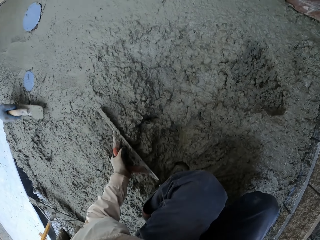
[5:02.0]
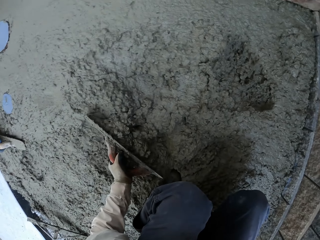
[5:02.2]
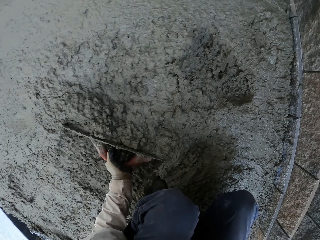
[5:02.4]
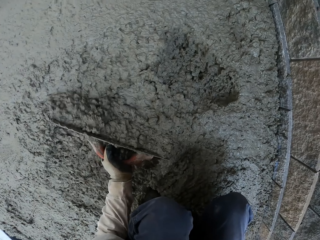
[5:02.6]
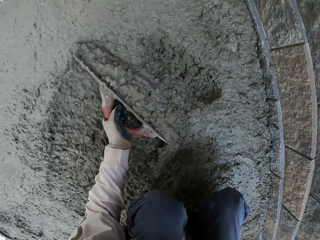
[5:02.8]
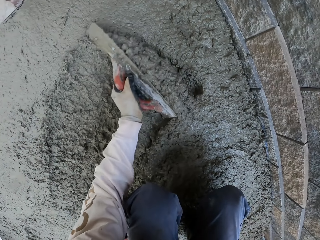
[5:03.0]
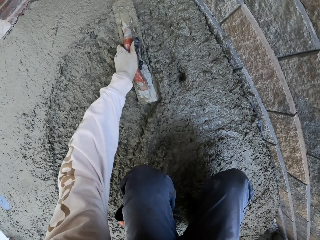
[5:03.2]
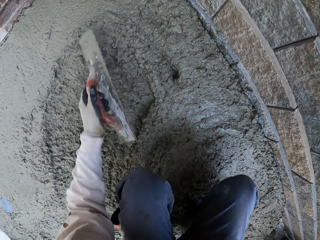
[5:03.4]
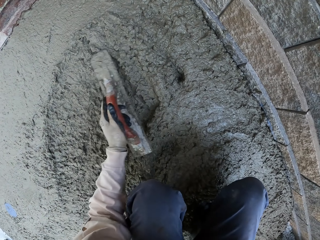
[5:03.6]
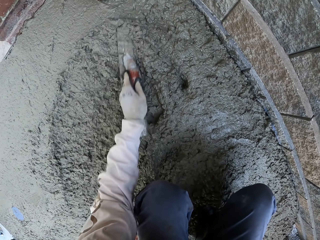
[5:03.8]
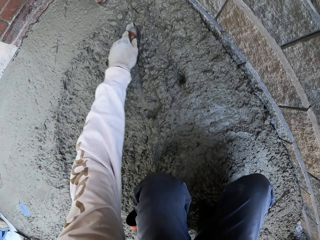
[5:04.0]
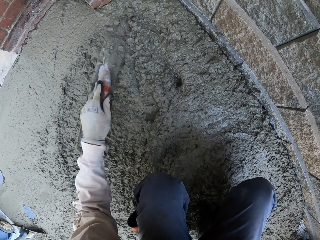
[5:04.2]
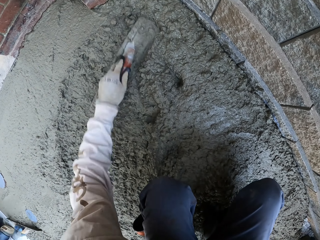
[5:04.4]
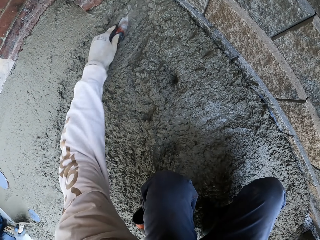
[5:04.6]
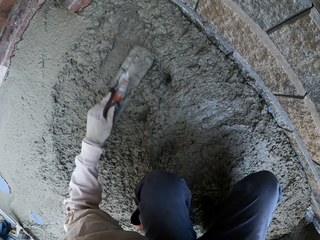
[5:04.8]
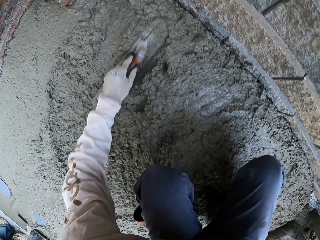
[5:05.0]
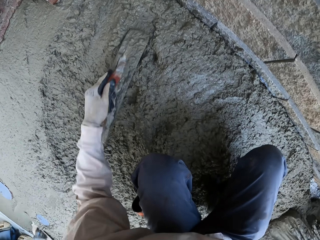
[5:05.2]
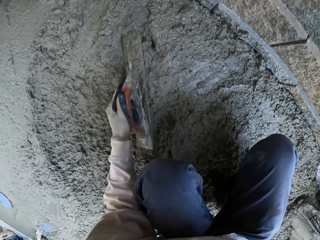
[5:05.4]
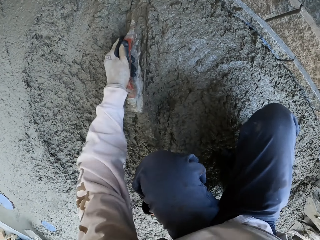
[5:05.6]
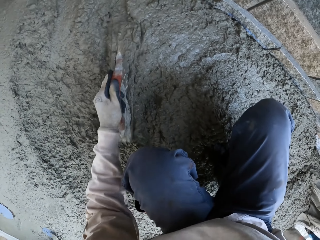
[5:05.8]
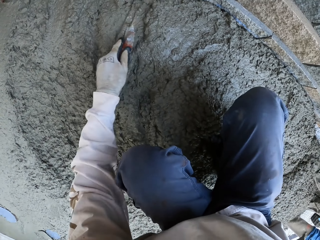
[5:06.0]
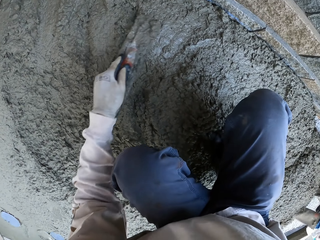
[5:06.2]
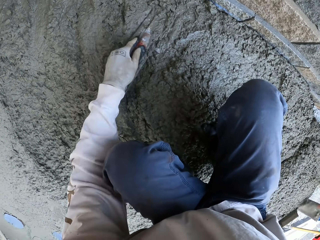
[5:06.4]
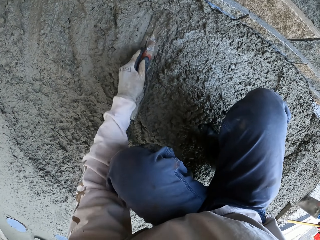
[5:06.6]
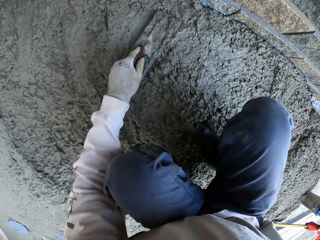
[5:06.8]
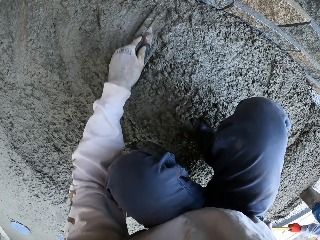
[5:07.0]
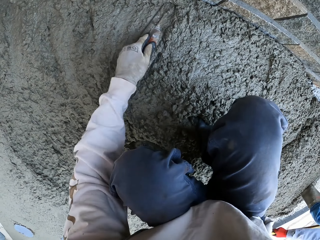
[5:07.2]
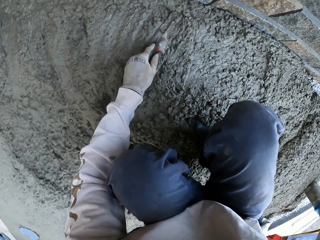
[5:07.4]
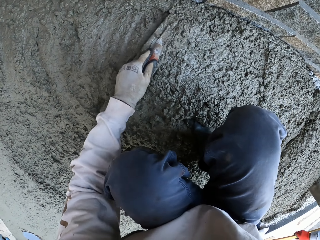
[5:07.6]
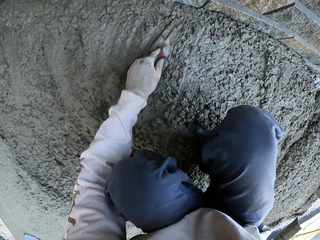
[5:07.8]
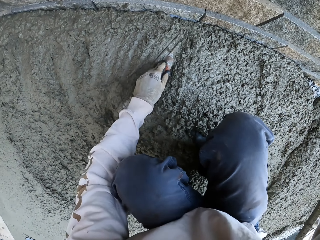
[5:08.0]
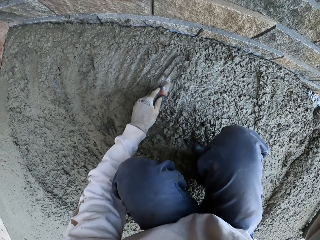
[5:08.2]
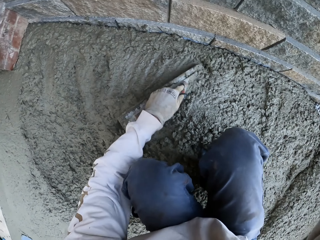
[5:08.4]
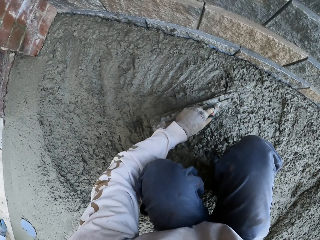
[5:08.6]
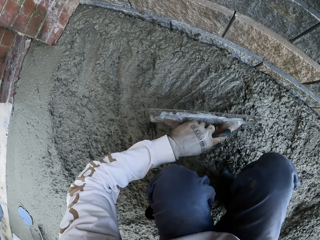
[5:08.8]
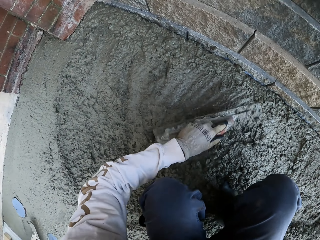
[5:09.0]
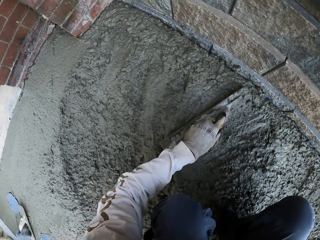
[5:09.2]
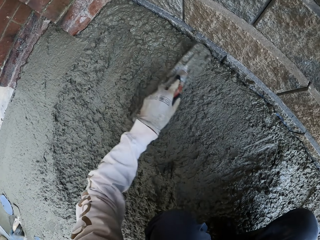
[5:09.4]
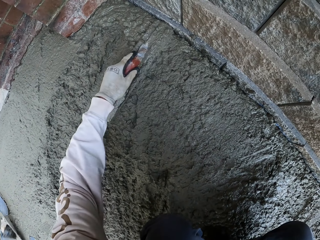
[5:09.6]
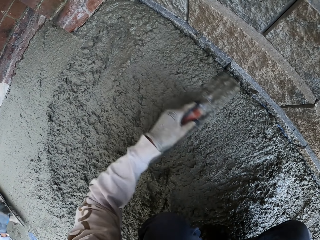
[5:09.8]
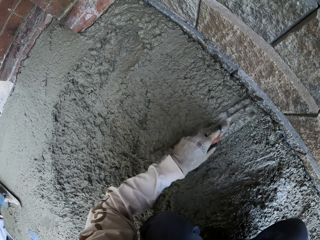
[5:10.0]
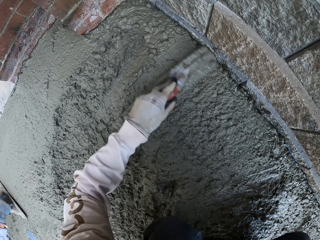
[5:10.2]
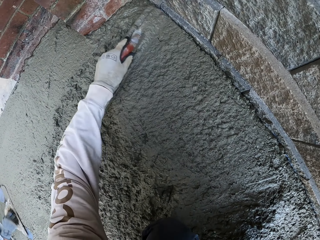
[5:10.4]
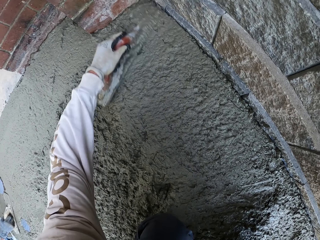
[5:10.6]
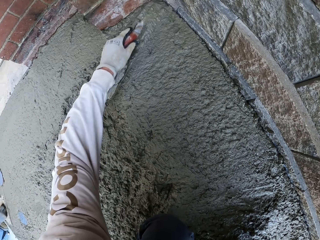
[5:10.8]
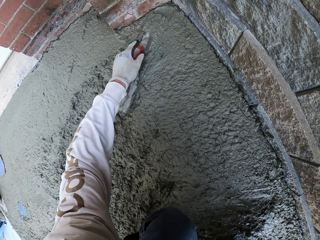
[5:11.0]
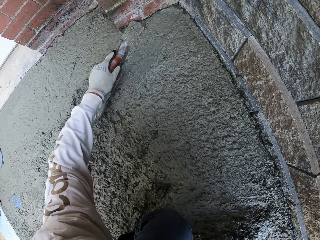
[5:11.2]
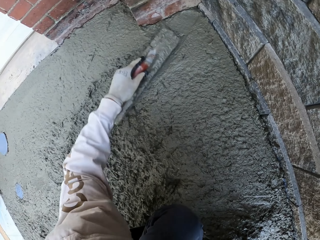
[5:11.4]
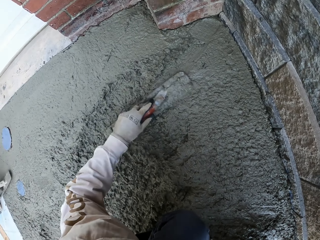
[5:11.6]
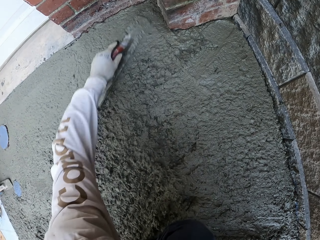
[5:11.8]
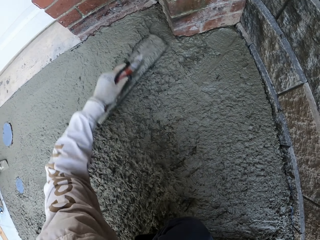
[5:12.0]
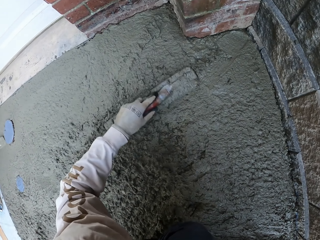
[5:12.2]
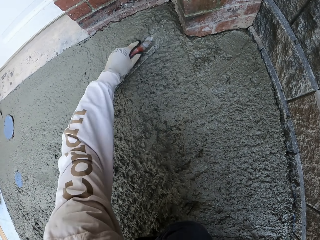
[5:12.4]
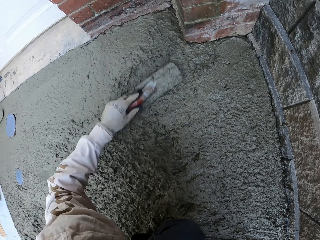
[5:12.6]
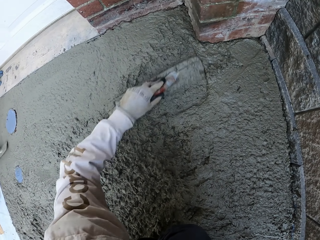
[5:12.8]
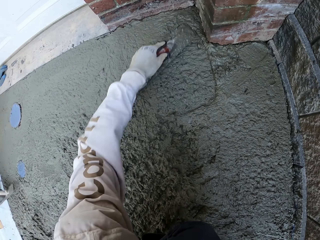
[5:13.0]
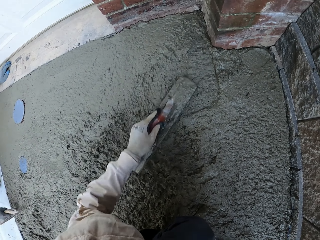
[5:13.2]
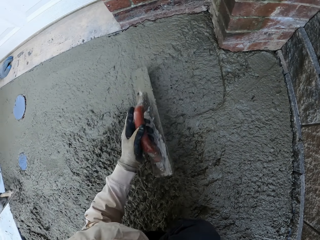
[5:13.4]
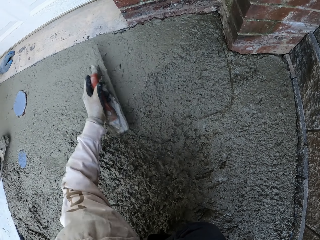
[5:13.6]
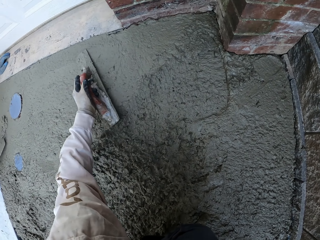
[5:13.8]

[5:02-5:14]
The camera wearer levels the concrete with a trowel.

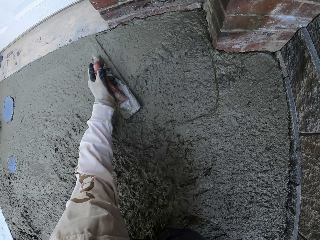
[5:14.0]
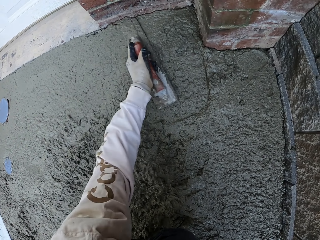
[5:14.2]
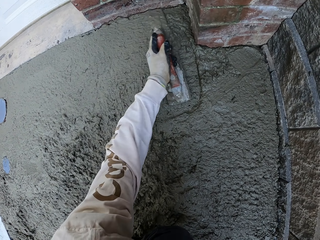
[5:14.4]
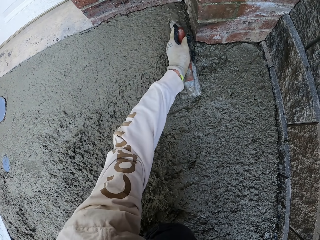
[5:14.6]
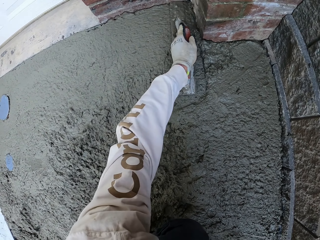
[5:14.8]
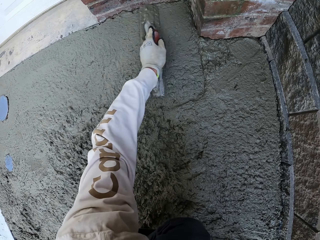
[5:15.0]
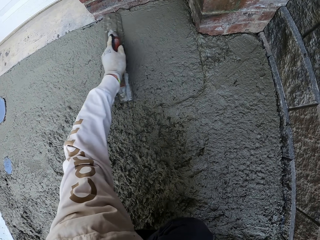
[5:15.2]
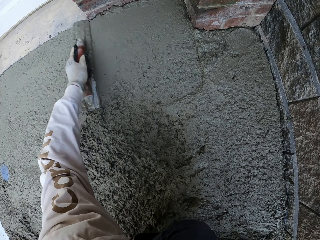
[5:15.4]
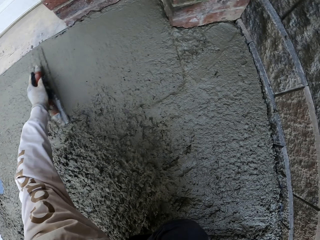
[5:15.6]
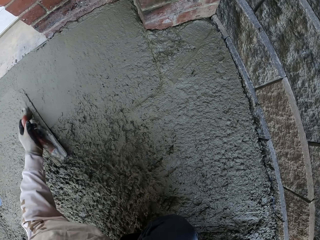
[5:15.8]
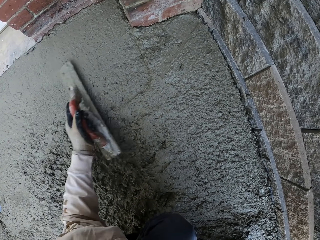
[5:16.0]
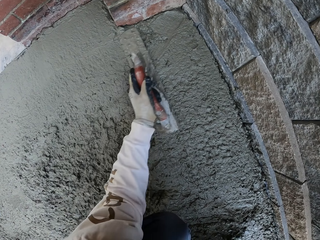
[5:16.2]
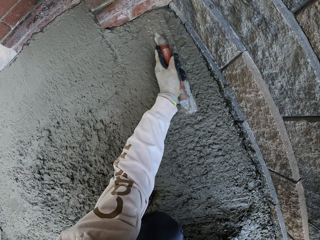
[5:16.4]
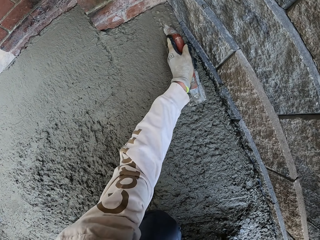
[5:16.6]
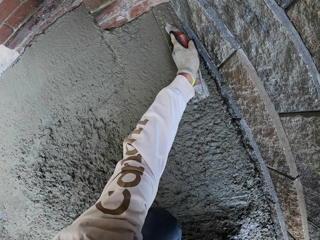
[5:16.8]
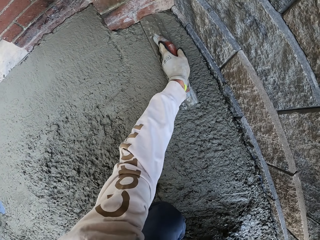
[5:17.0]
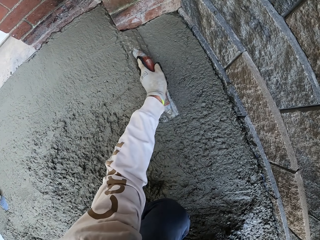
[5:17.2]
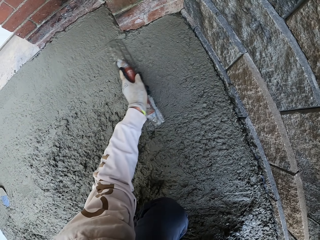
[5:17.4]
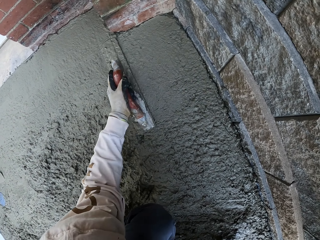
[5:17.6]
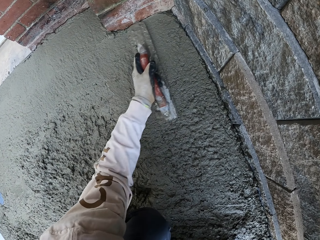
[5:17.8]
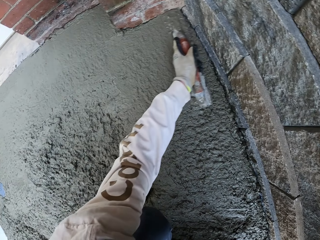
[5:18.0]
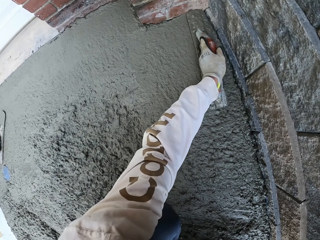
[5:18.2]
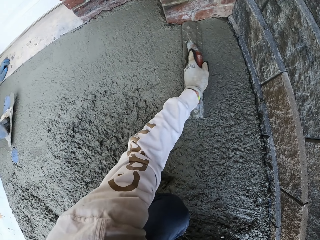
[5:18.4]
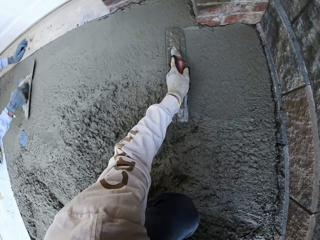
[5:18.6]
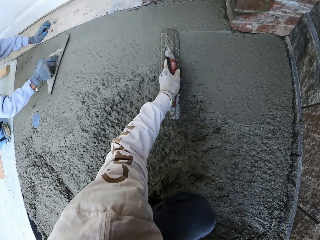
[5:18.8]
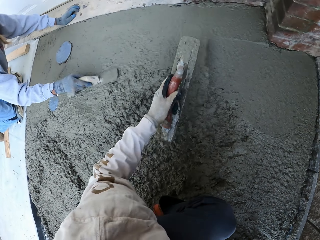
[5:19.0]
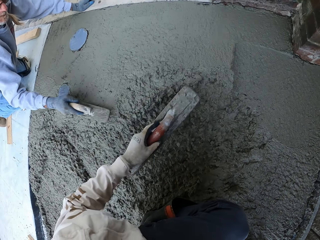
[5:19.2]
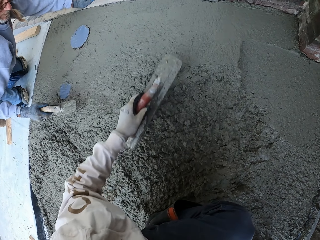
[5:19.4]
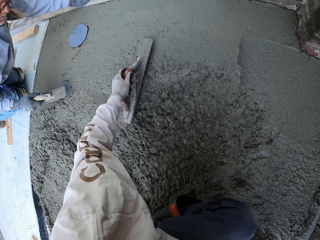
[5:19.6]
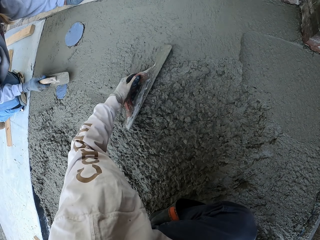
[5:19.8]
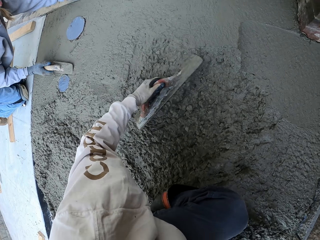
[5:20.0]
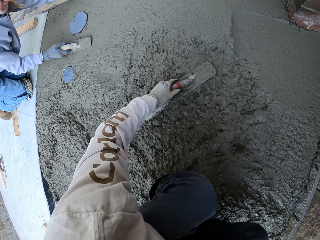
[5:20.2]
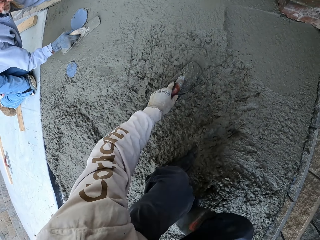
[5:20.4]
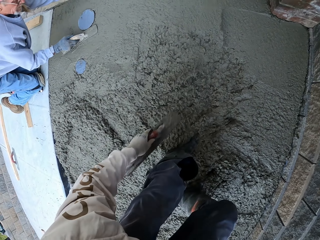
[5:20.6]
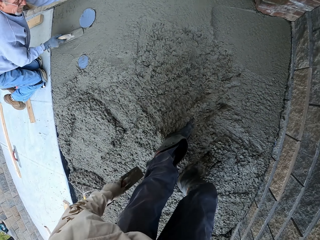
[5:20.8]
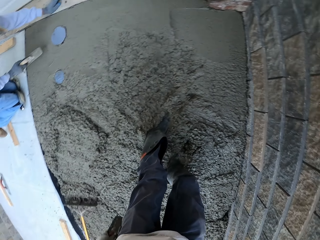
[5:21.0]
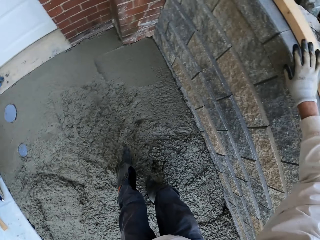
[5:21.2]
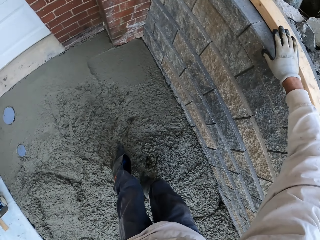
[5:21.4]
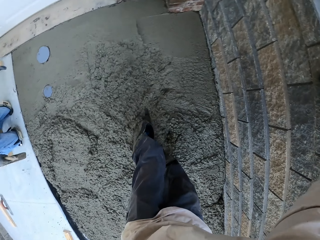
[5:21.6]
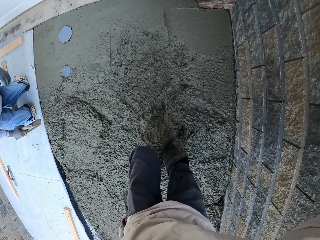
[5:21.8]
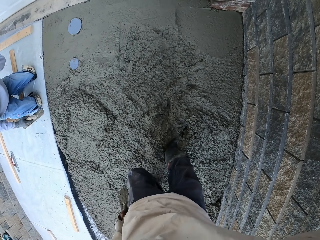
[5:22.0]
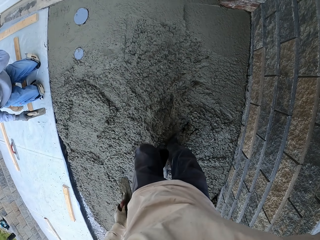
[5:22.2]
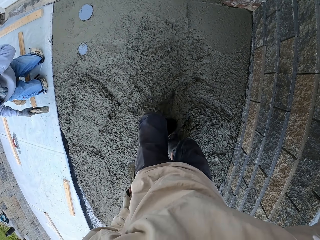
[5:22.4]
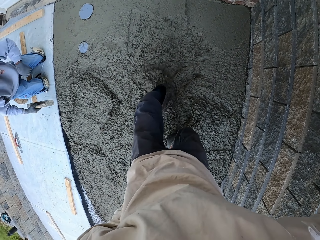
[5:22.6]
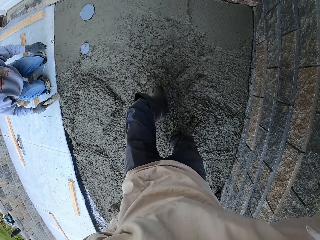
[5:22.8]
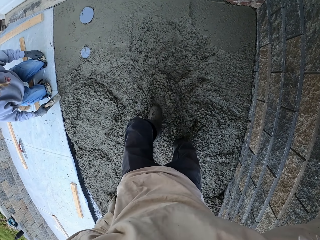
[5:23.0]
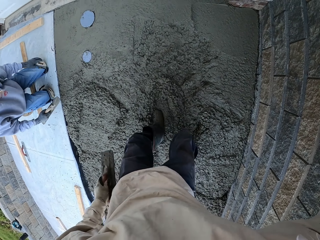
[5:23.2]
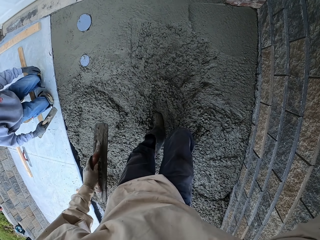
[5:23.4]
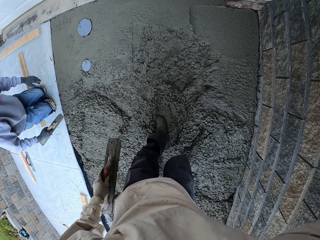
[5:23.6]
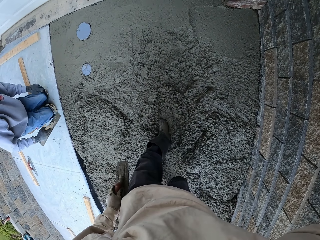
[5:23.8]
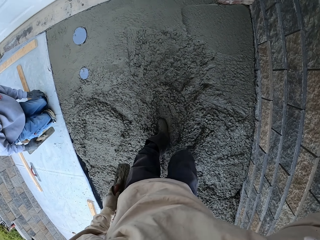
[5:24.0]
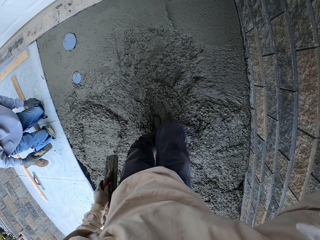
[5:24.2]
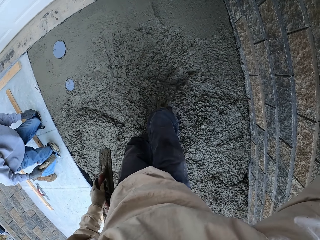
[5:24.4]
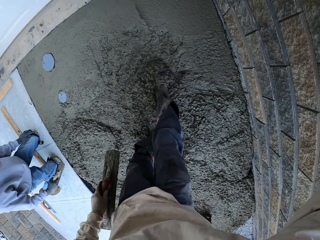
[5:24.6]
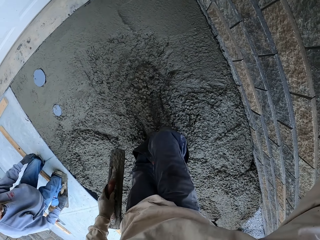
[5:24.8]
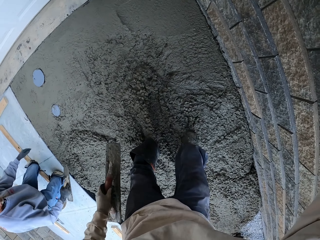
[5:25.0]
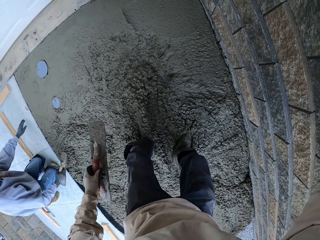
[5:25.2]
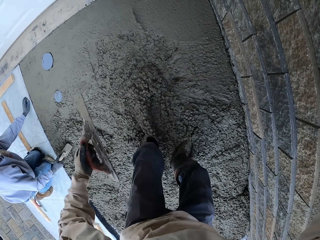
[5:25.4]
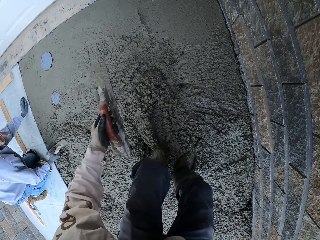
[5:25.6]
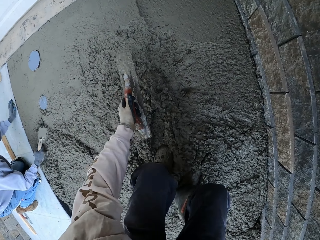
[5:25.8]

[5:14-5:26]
The camera wearer stands up. He looks around and touches the wall. He pushes the concrete with his feet.
